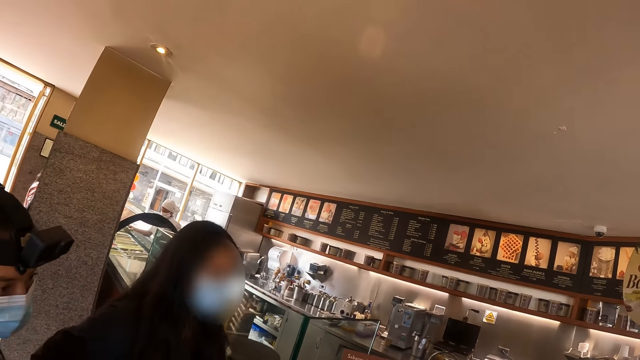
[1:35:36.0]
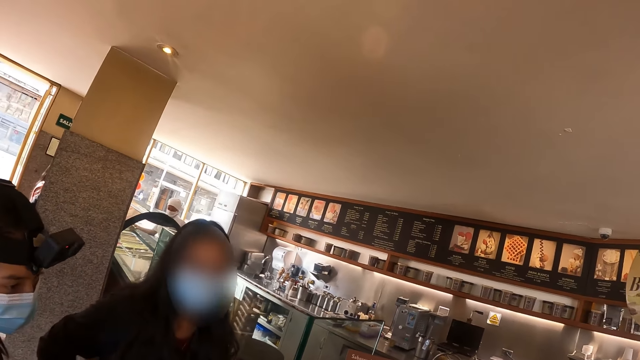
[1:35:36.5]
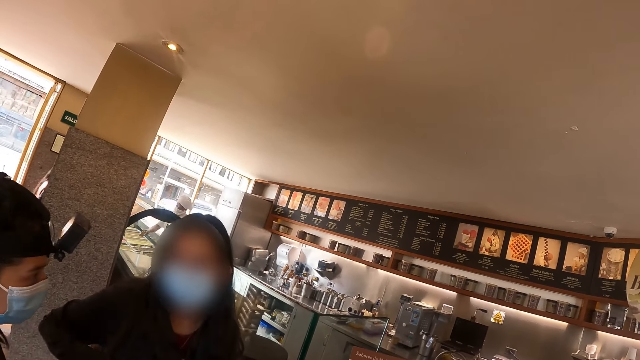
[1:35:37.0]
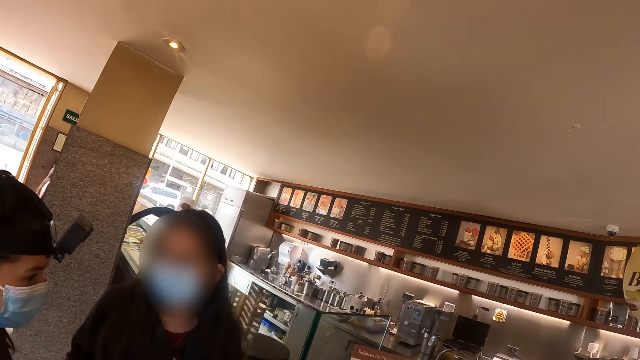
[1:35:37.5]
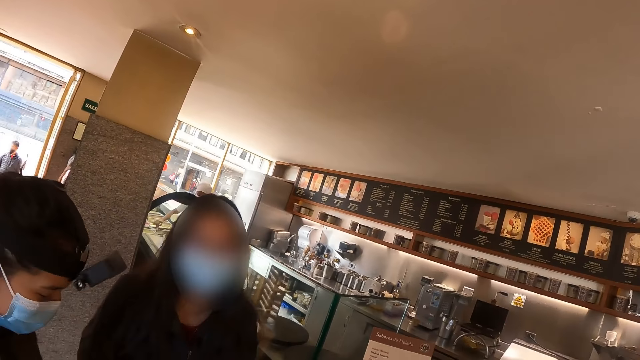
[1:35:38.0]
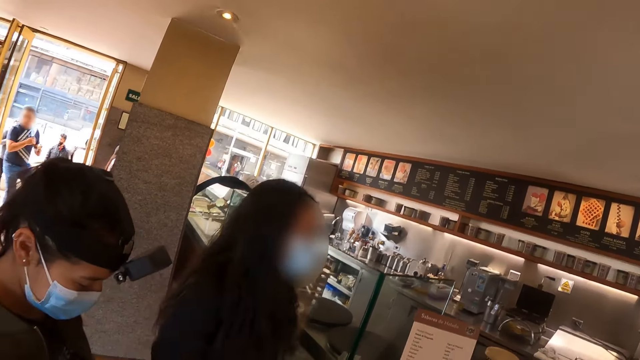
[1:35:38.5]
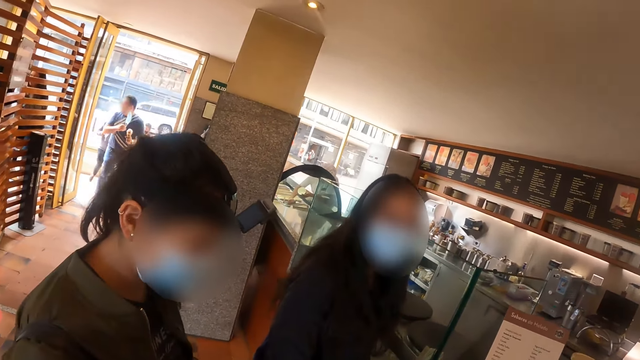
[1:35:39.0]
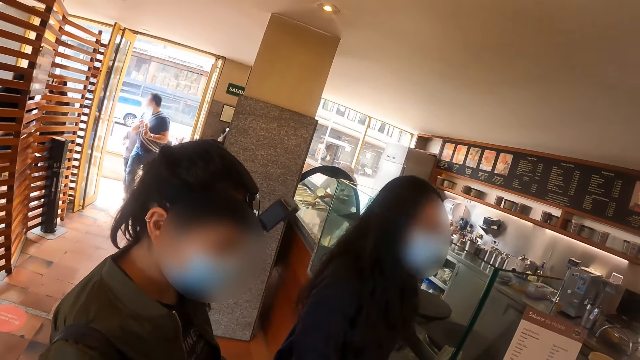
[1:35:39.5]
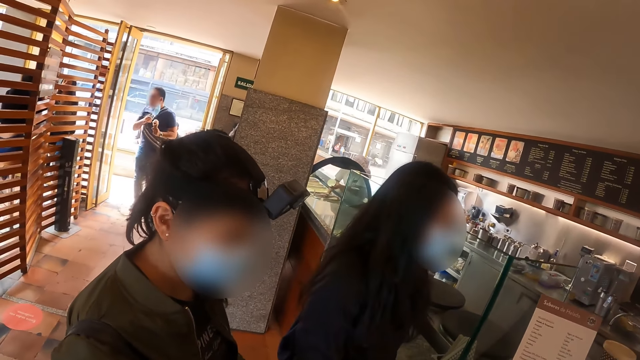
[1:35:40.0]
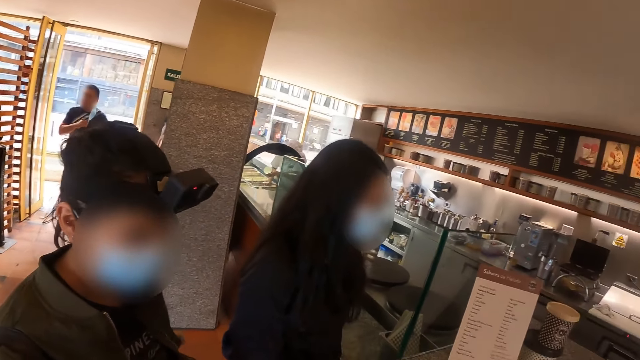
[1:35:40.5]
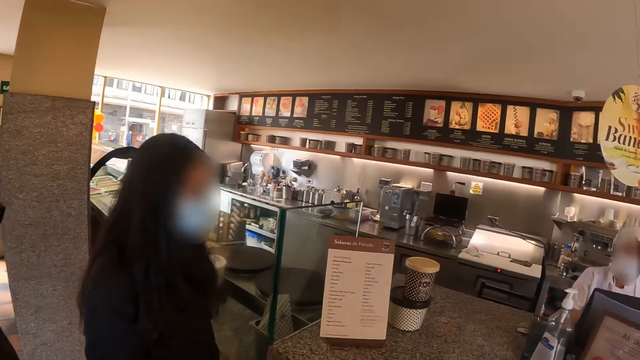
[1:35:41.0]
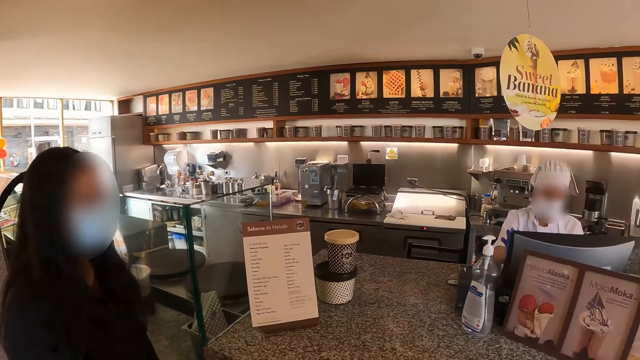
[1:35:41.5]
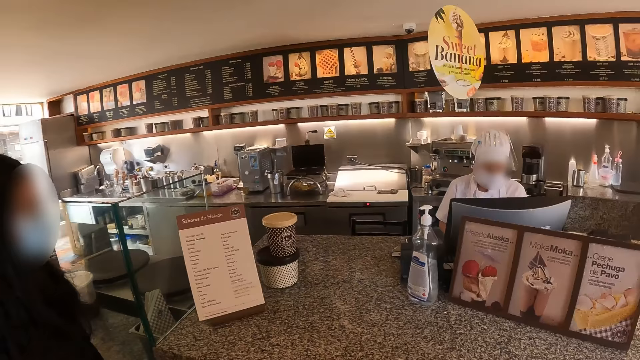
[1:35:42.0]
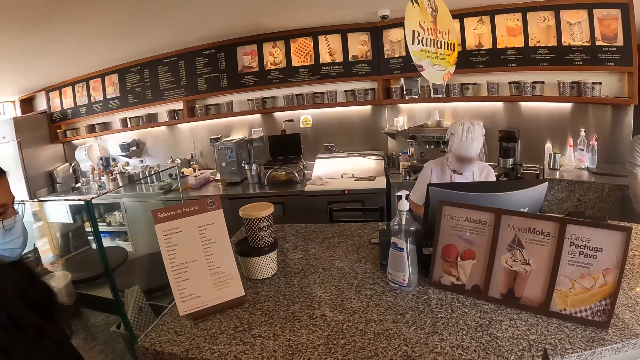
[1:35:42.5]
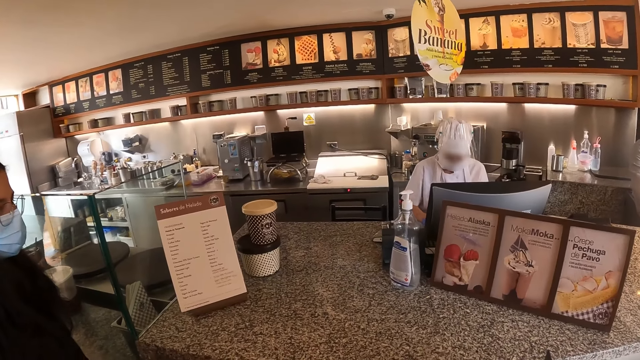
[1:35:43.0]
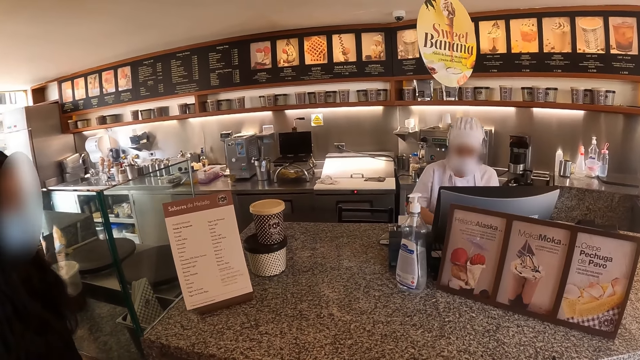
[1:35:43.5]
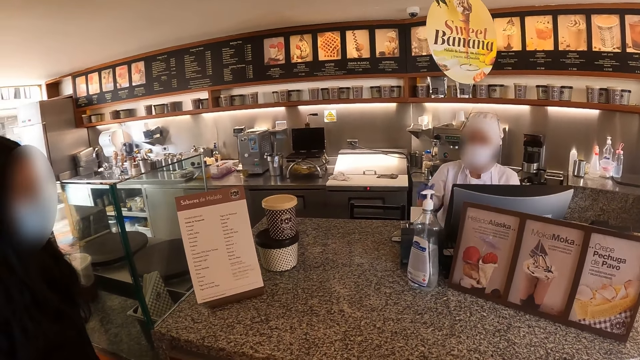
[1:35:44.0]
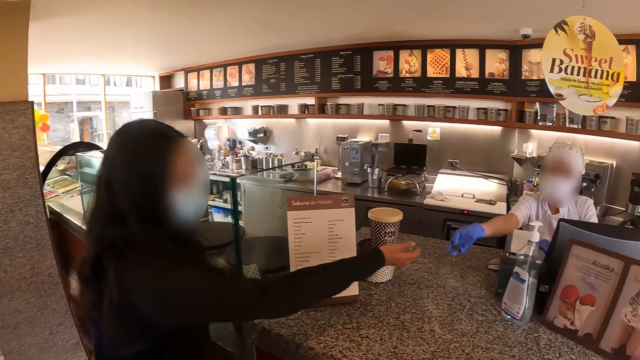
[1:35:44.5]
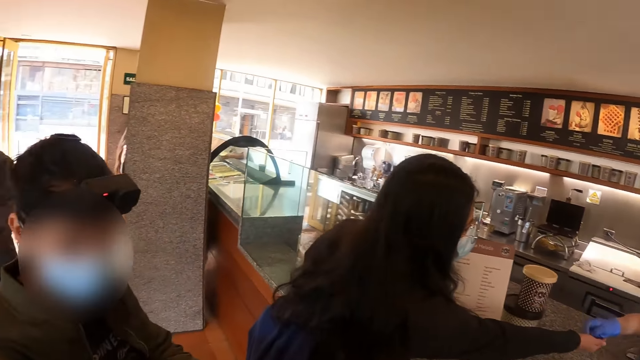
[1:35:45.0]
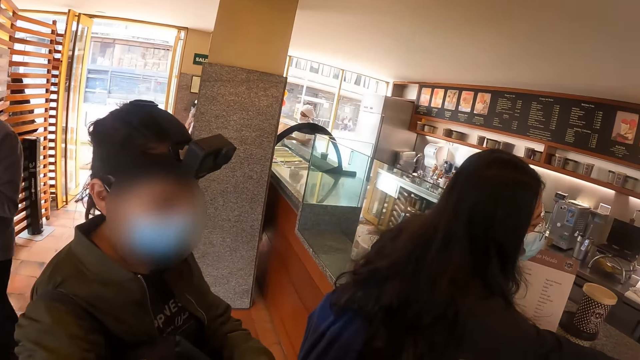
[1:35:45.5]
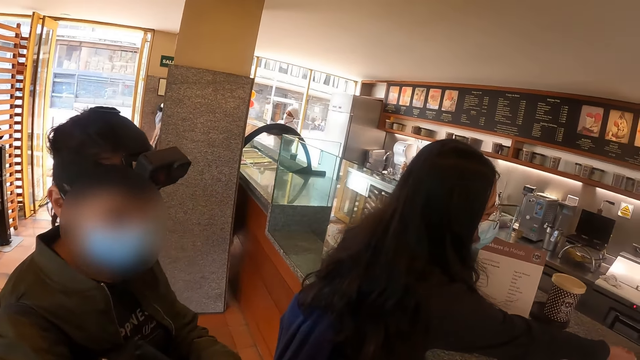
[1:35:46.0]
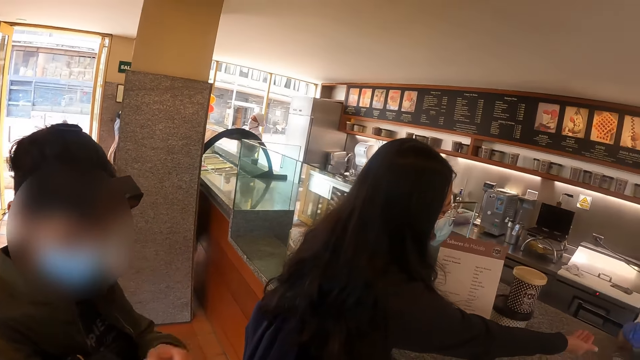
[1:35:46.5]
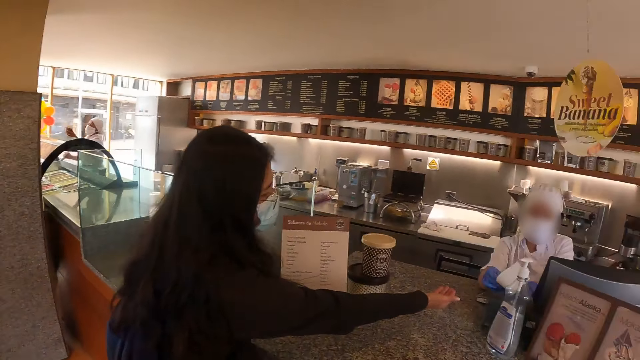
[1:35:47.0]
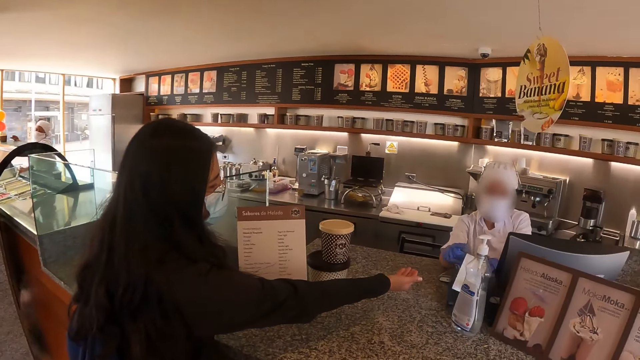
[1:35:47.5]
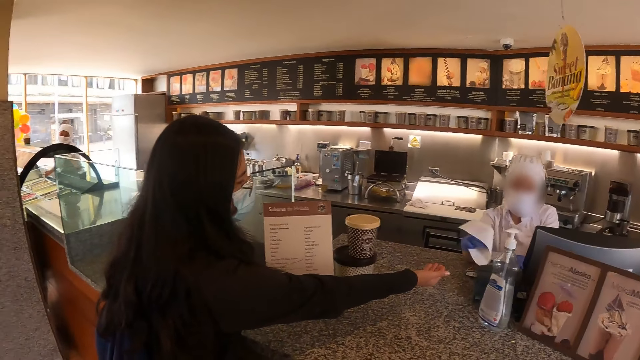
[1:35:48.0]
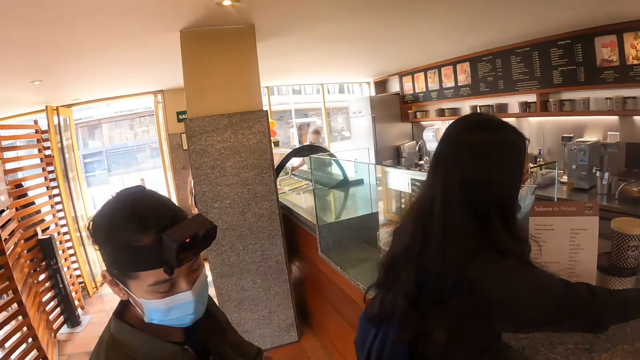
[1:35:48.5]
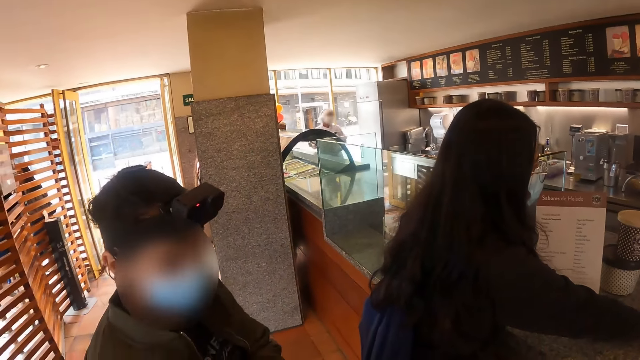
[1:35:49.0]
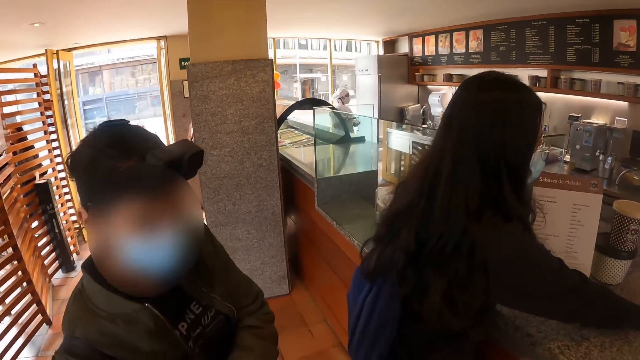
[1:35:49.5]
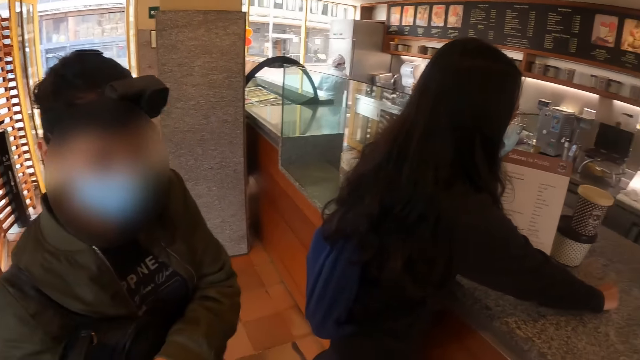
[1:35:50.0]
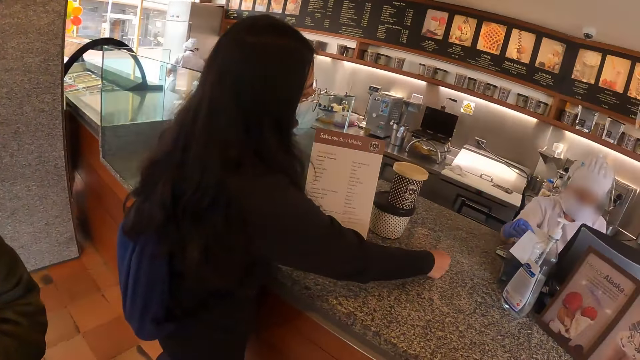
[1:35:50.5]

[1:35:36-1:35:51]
The camera wearer converses with friends. They look at a person and a woman. The woman receives money from a baker. The baker removes a receipt from a machine.

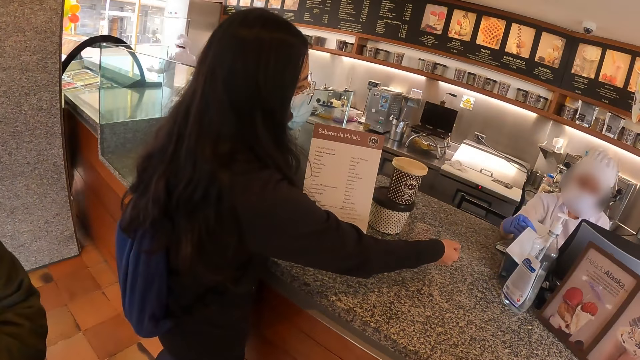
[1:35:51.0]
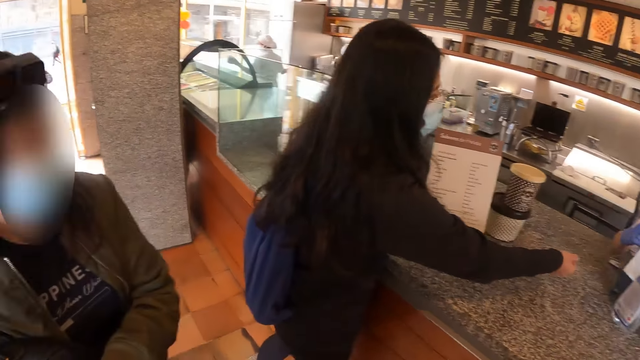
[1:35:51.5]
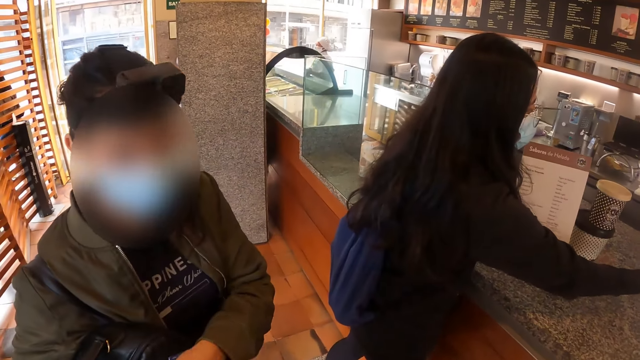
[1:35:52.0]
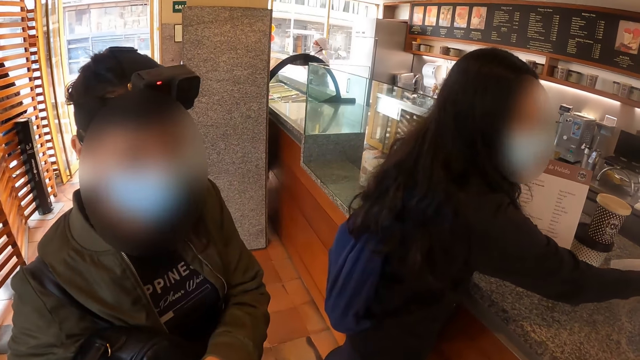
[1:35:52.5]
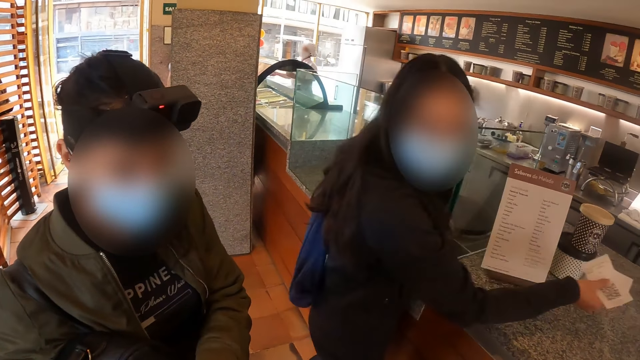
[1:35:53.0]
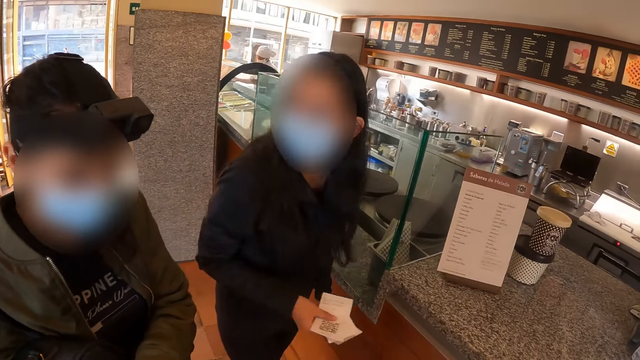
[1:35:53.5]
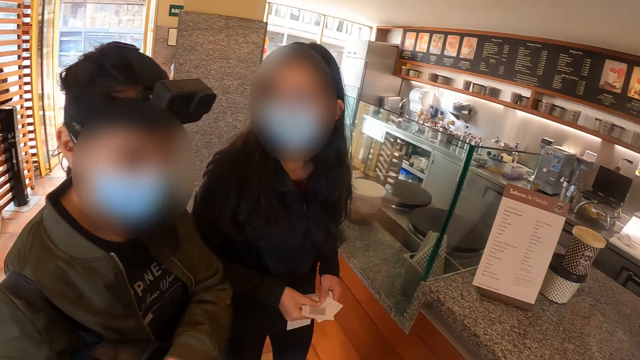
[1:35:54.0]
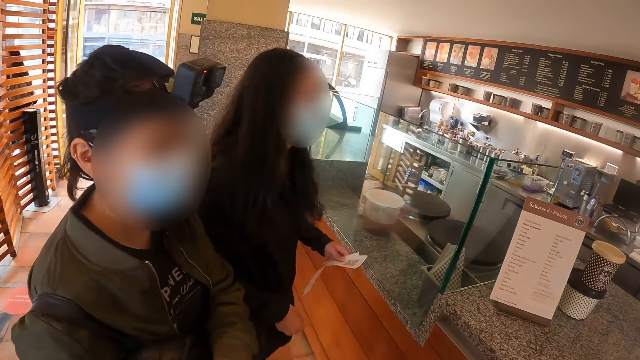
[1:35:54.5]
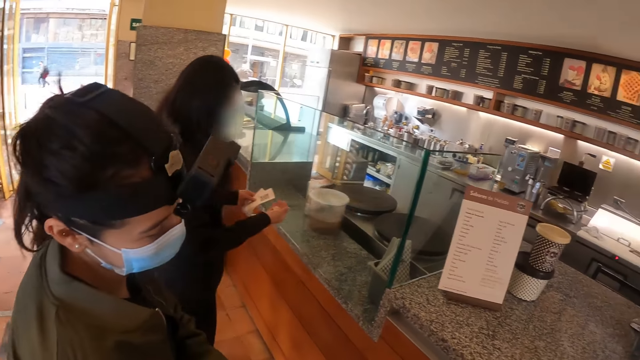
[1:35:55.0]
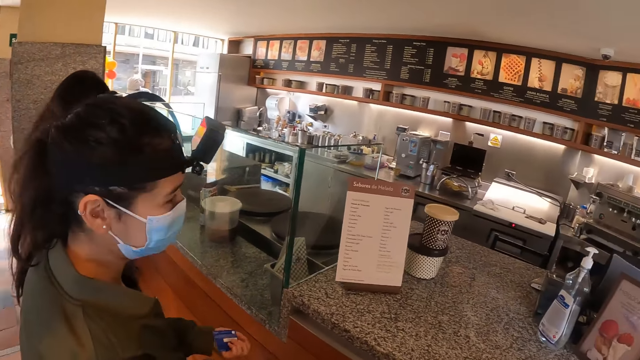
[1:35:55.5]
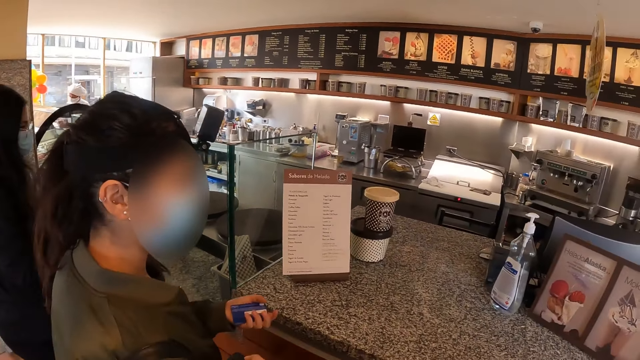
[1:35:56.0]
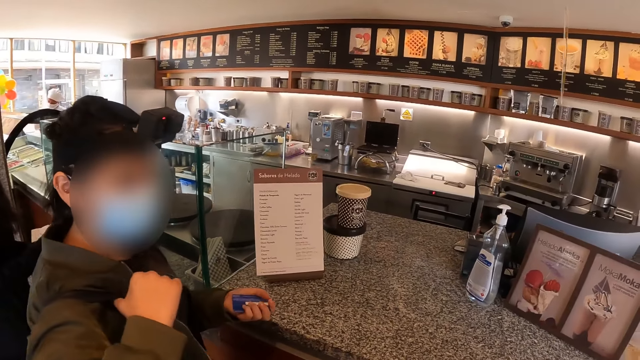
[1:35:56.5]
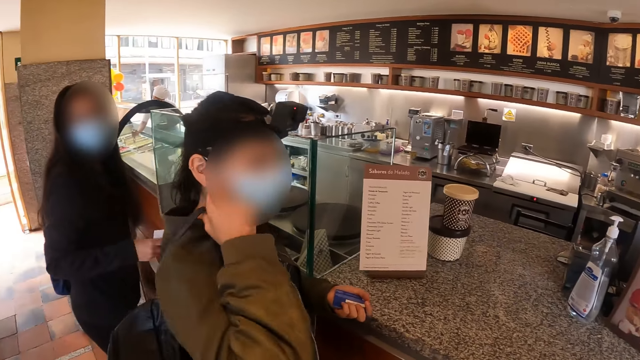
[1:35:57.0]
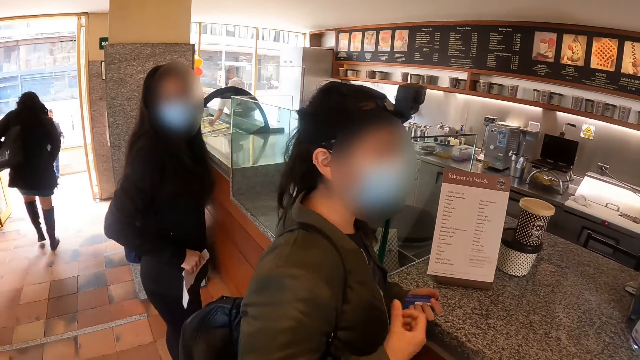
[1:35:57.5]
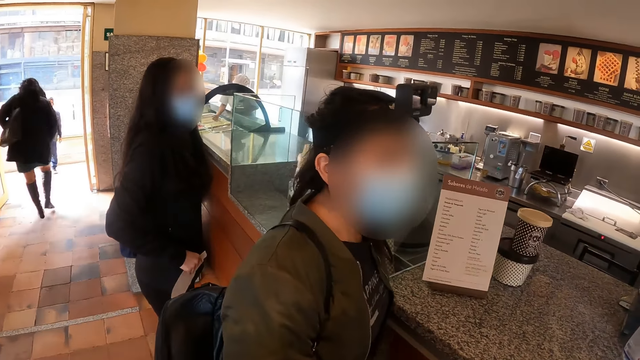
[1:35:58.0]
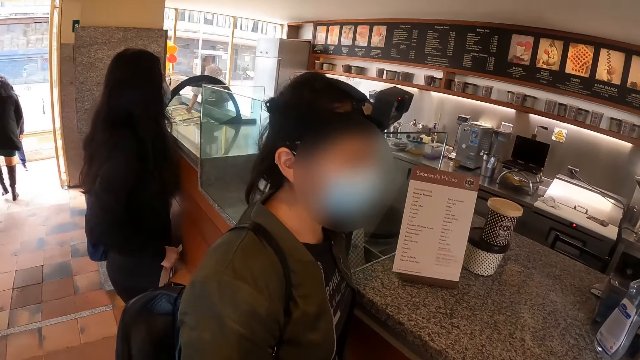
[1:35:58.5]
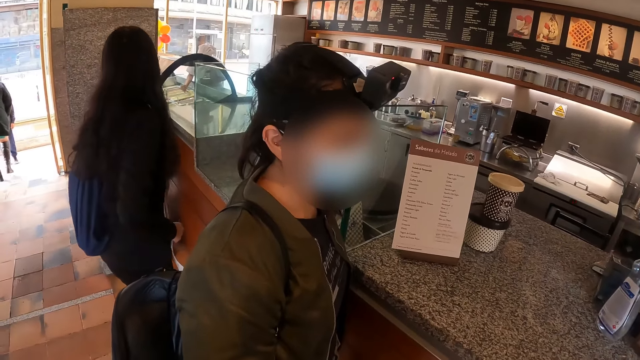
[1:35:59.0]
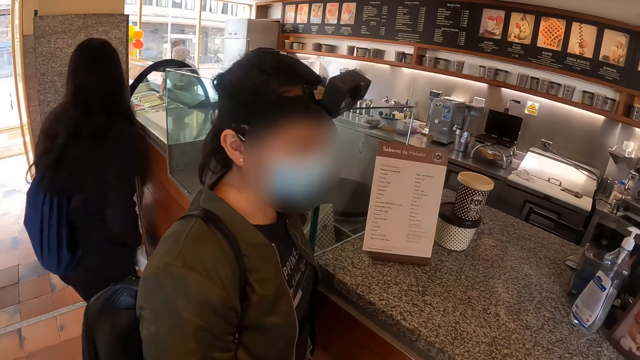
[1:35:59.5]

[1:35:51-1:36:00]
A baker takes a receipt. A person receives the receipt from the baker. The camera wearer converses with friends. The person steps aside the counter. Another person walks to the counter.
